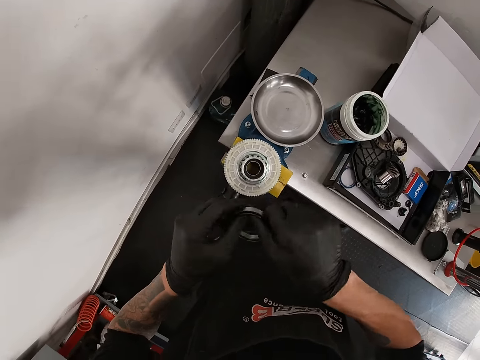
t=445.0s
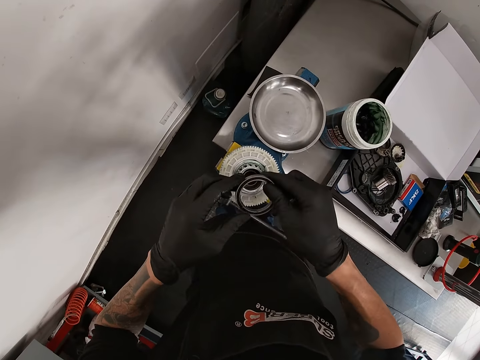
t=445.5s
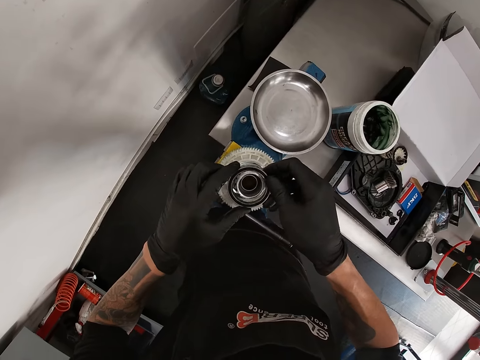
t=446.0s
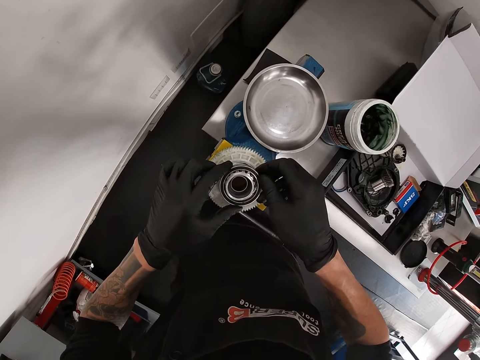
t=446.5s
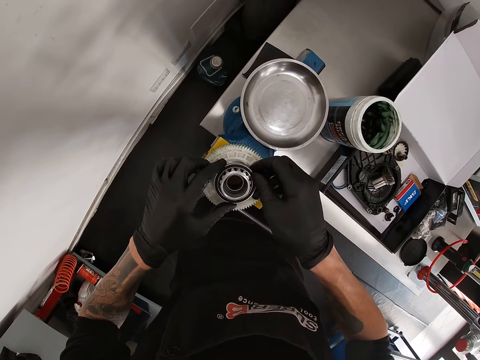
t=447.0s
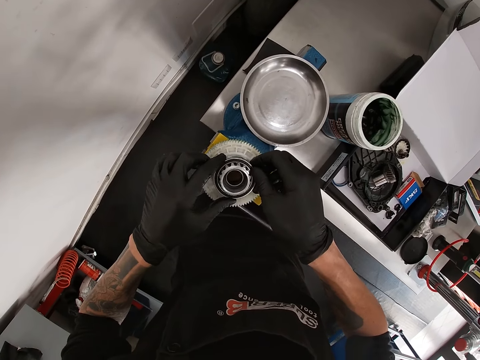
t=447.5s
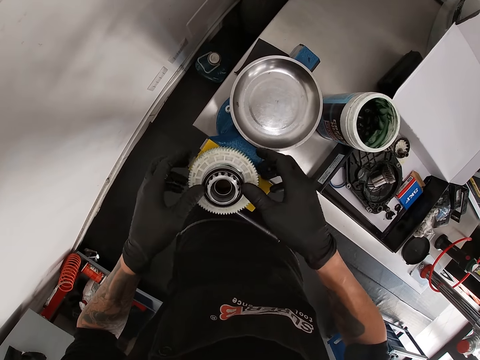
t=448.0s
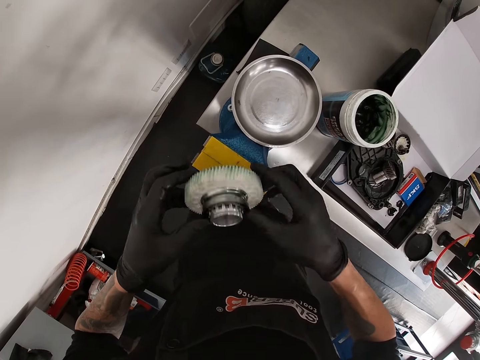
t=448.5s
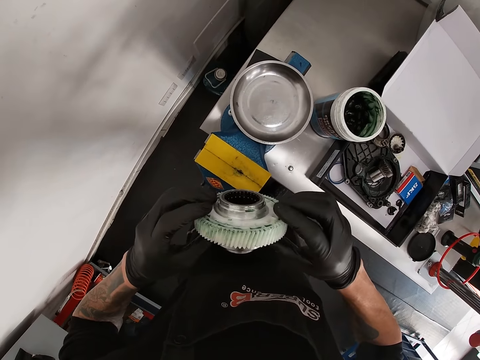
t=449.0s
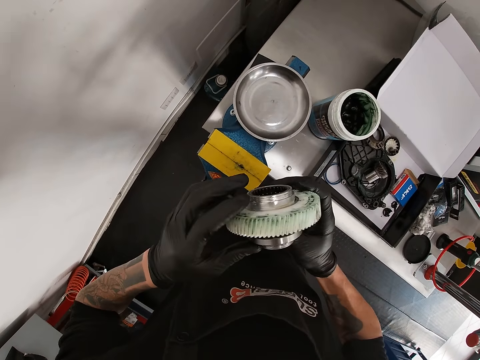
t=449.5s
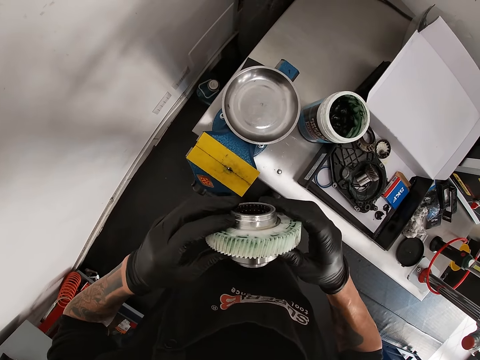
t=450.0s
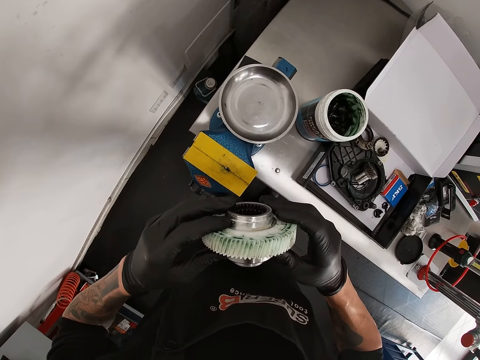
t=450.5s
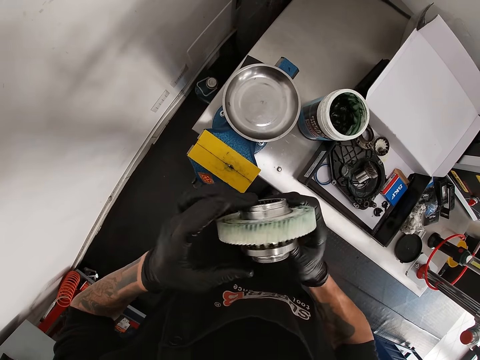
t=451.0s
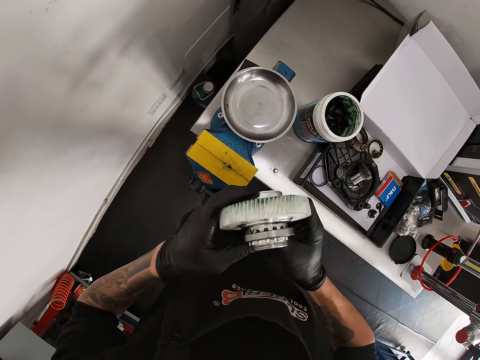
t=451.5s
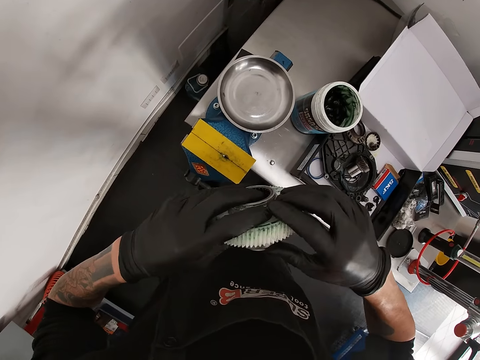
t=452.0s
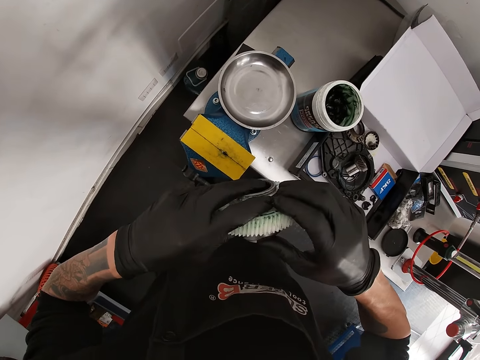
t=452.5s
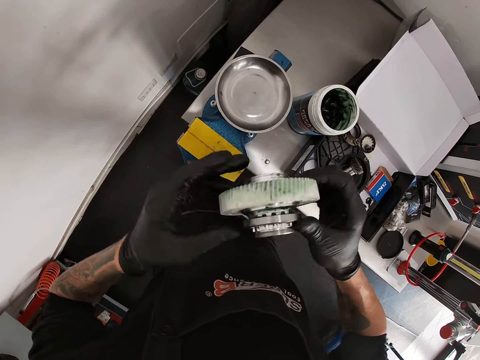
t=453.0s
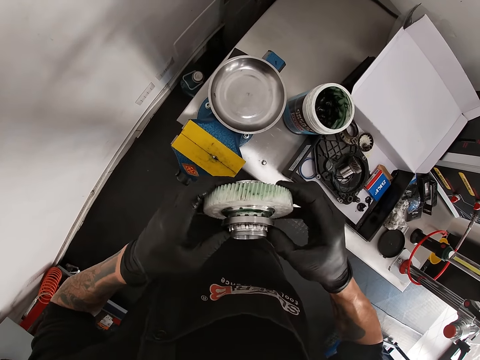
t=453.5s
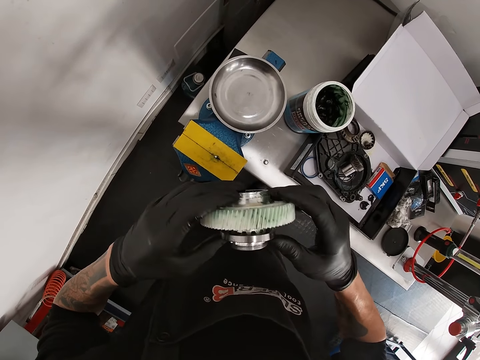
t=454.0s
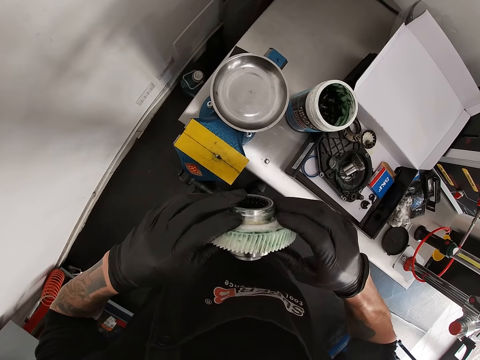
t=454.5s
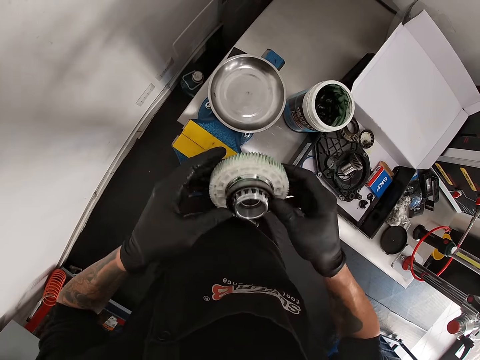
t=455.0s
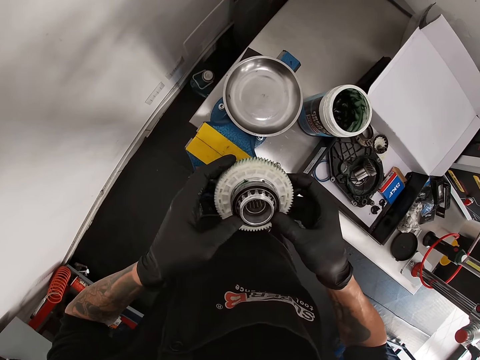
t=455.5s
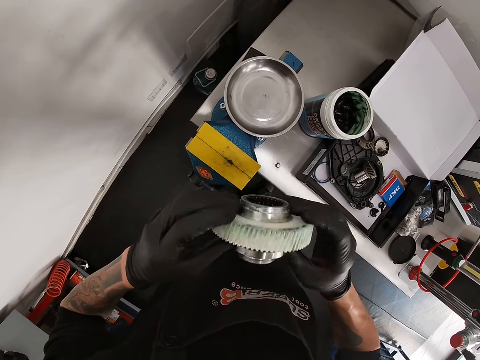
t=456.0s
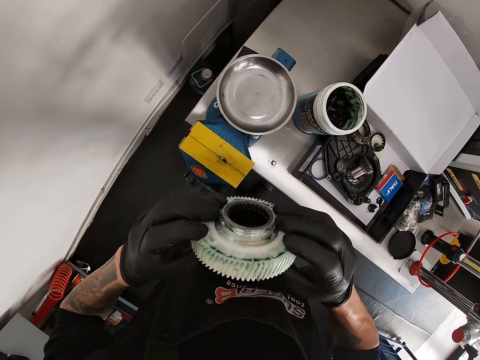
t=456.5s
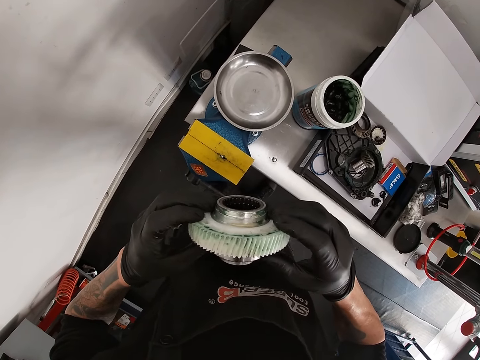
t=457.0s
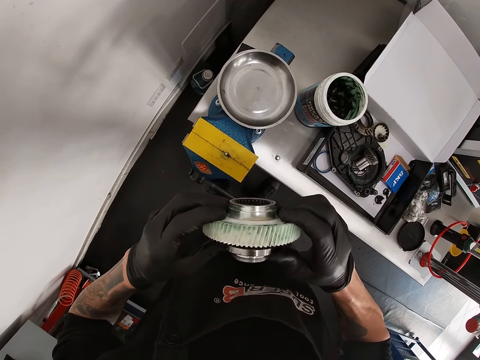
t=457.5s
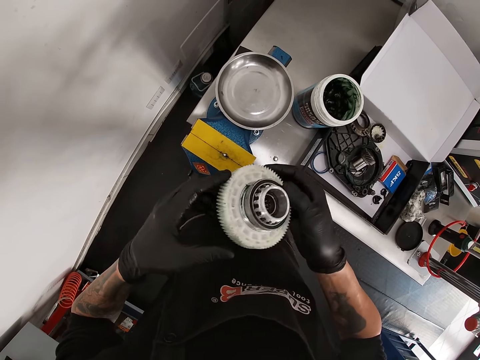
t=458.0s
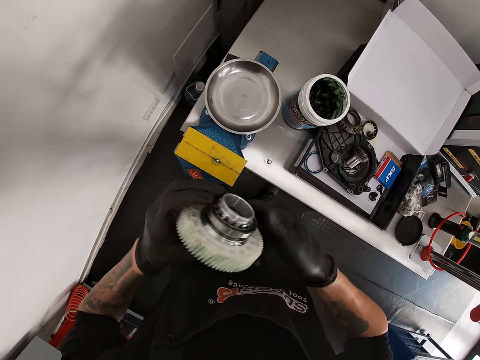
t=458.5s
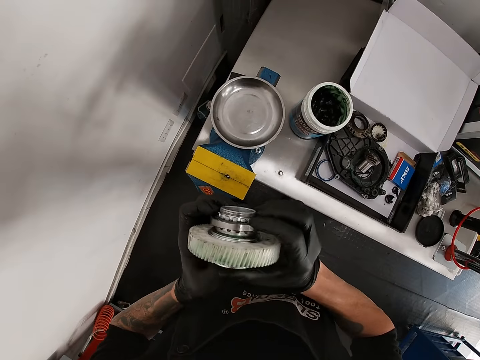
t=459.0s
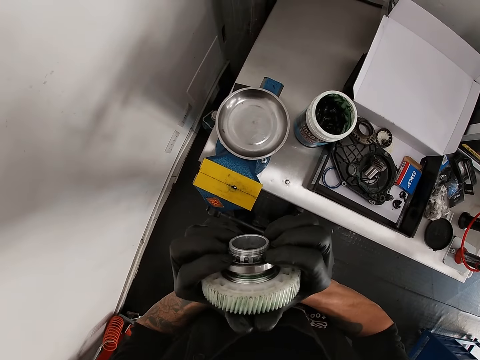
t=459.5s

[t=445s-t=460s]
The camera wearer places the metal ring or steel ring on the gear tooth with both hands. He lifts the gear tooth from the vice with both hands. He holds the metal. He inserts the steel ring in the metal.

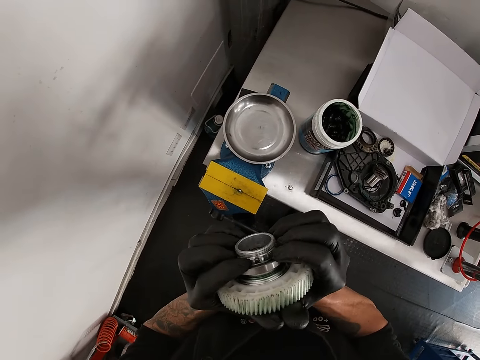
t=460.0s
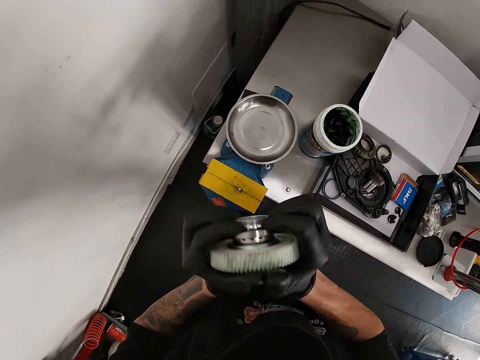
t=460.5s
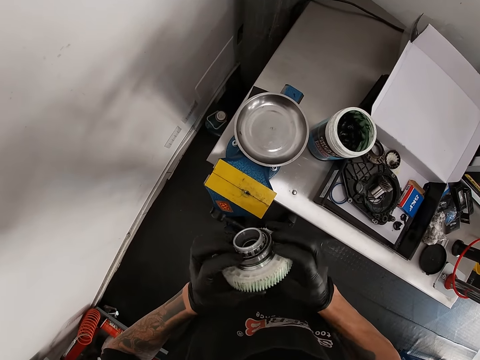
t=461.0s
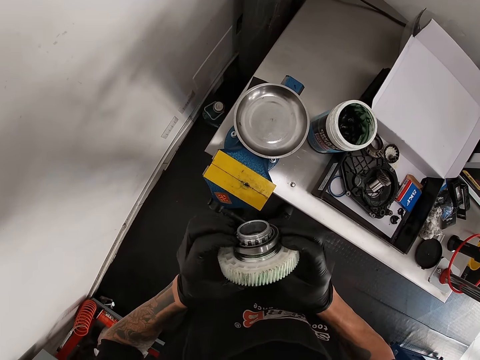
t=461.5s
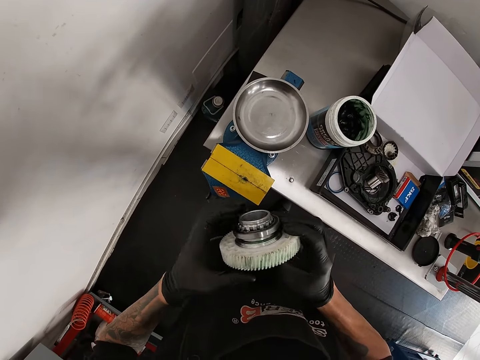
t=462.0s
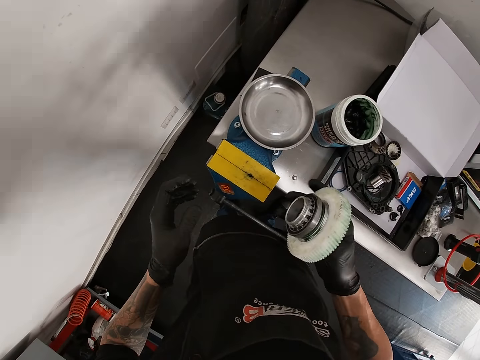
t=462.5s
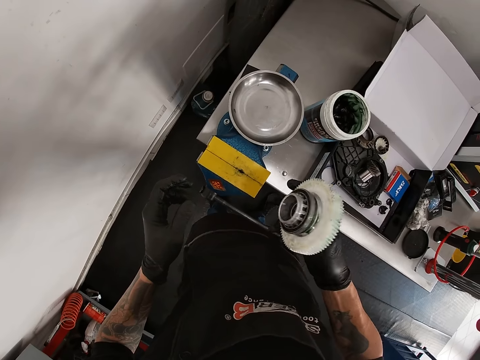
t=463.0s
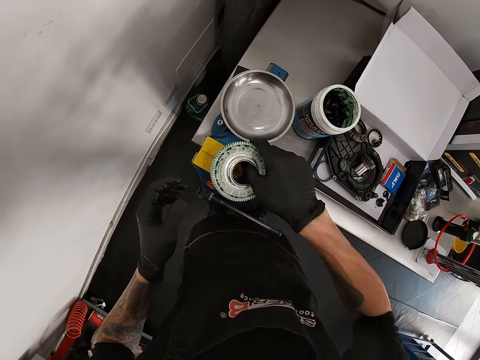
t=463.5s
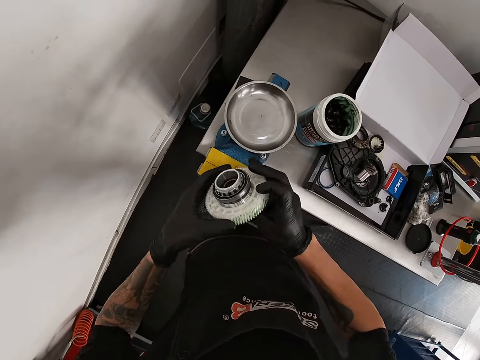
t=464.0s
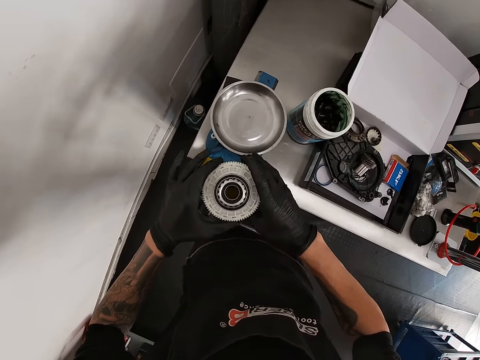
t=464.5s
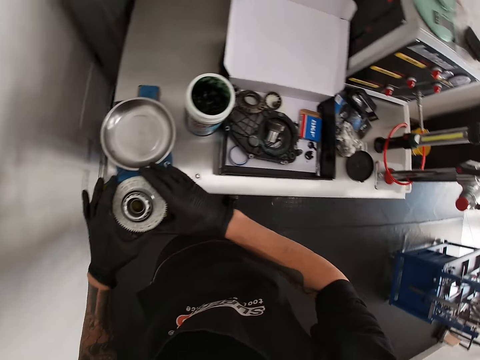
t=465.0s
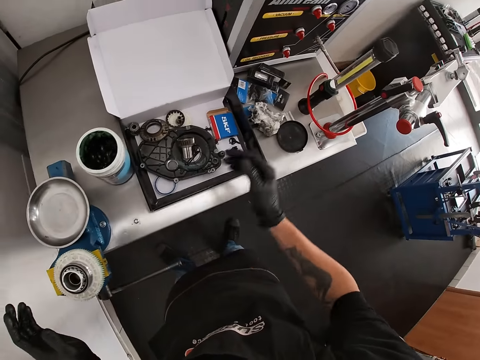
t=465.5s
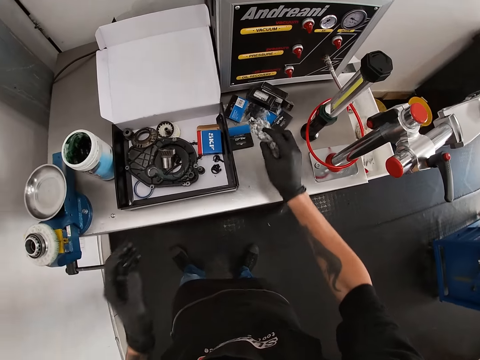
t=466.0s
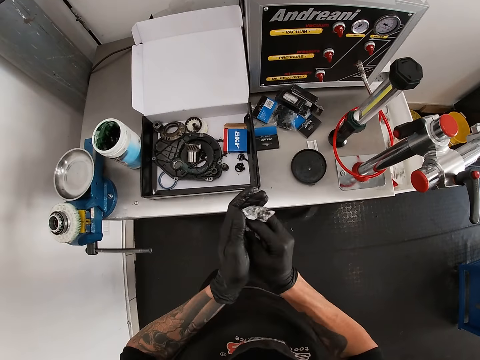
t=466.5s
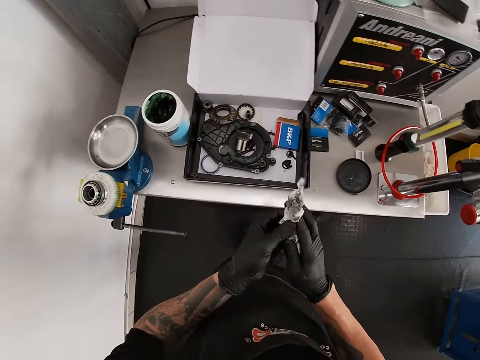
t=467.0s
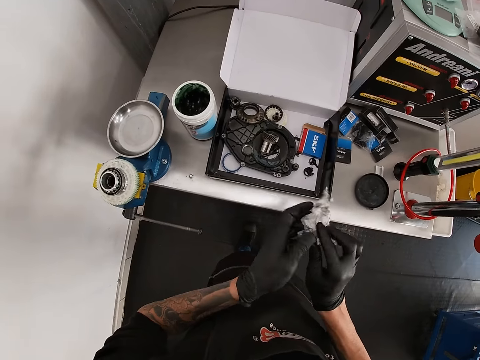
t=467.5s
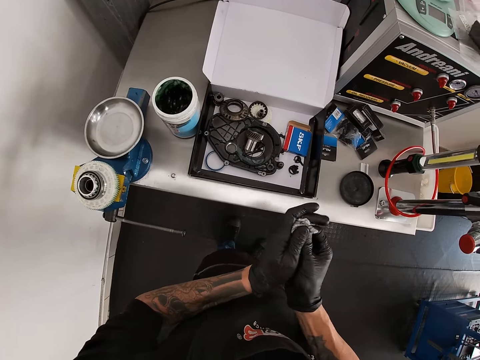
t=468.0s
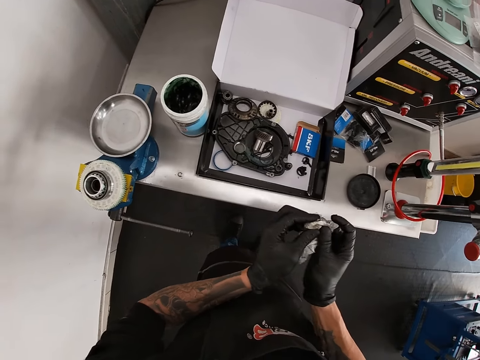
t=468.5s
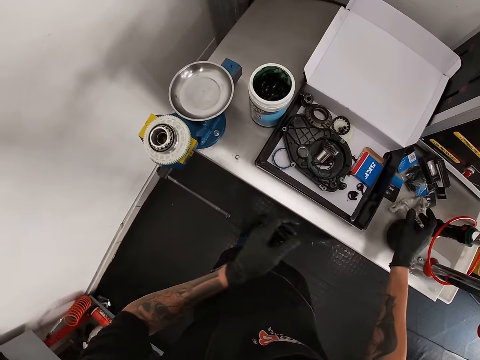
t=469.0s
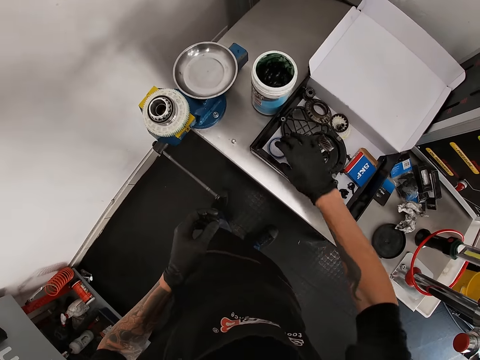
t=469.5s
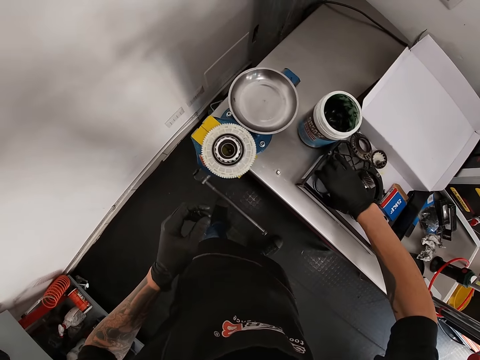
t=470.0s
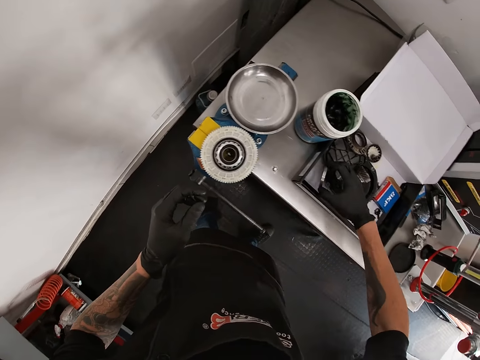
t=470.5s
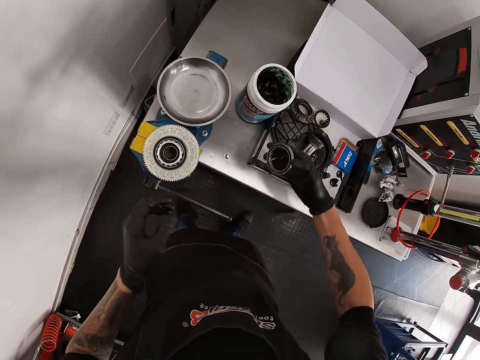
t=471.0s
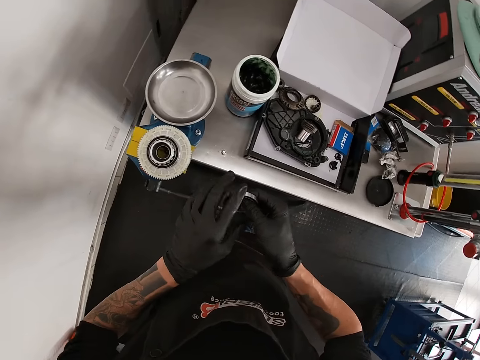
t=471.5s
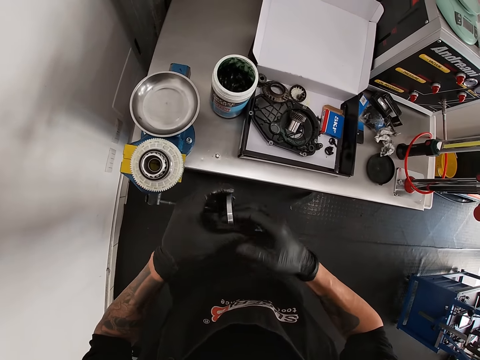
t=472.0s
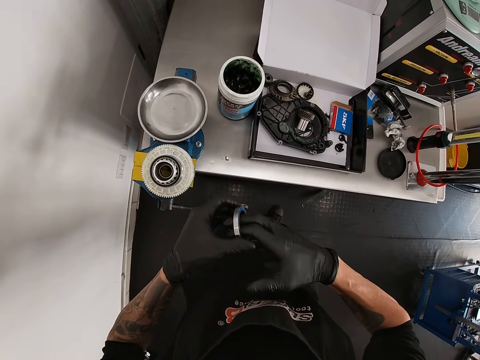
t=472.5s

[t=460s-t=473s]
The camera wearer places the gear tooth on the vice with both hands. He picks up the paper from the table with his right hand. He cleans both hands with the paper. He drops the paper in his right hand on the table. He picks up a metal ring from the box on the table. He inspects the metal ring with both hands.
